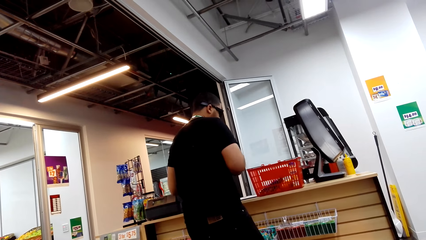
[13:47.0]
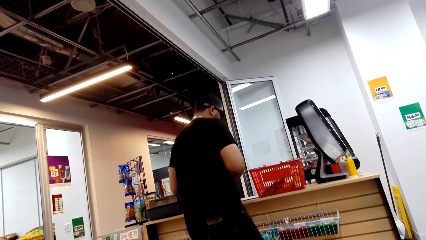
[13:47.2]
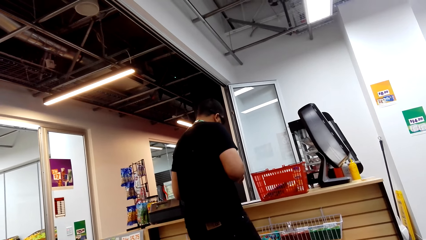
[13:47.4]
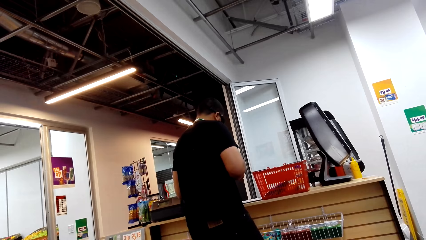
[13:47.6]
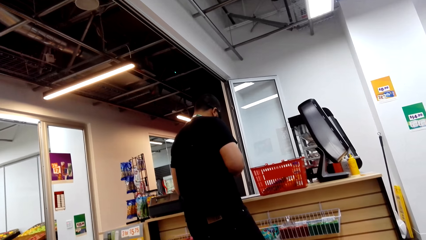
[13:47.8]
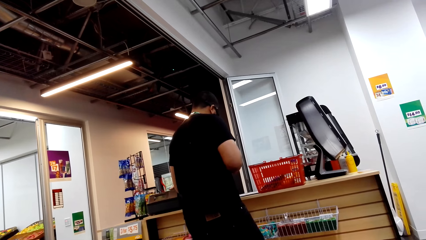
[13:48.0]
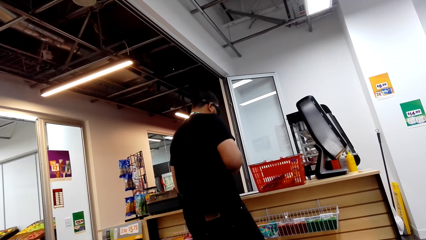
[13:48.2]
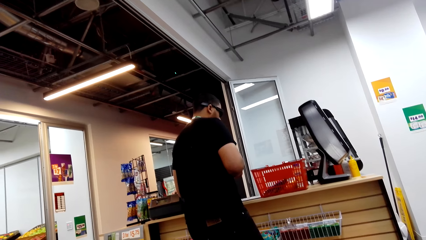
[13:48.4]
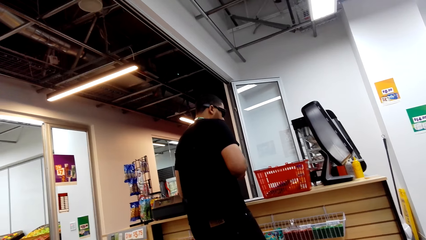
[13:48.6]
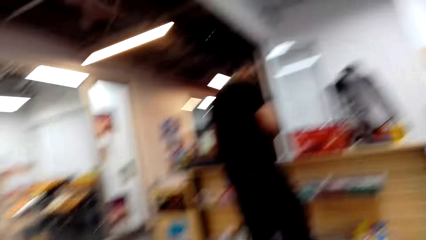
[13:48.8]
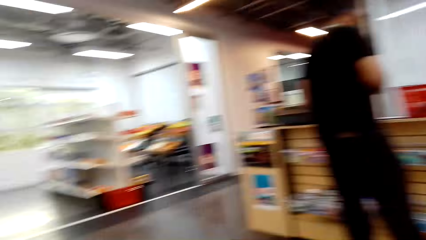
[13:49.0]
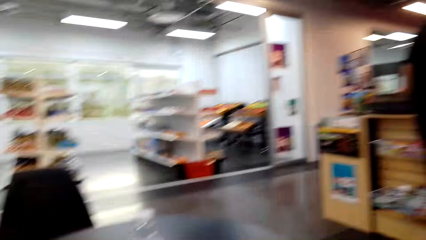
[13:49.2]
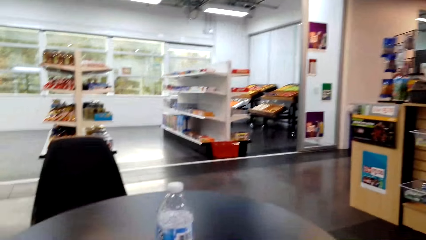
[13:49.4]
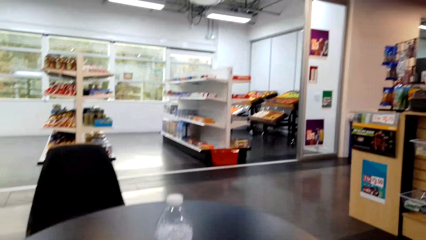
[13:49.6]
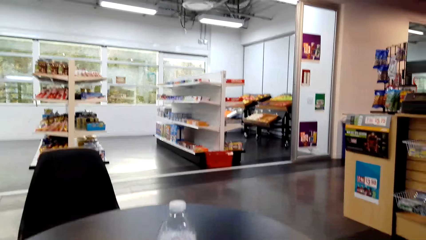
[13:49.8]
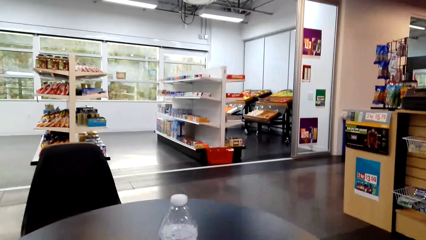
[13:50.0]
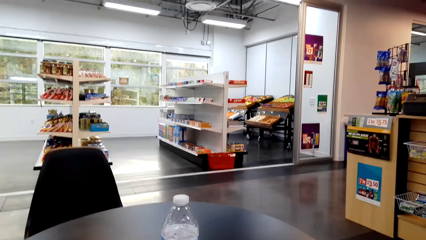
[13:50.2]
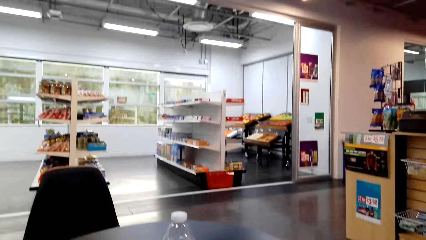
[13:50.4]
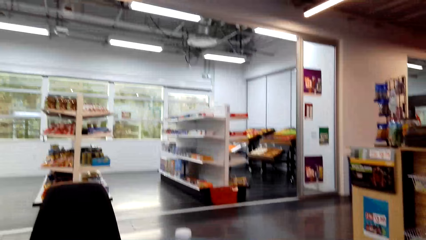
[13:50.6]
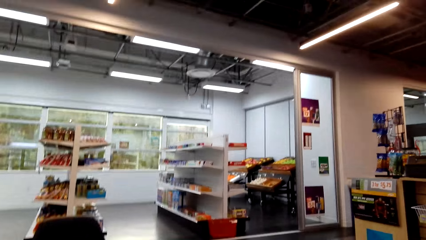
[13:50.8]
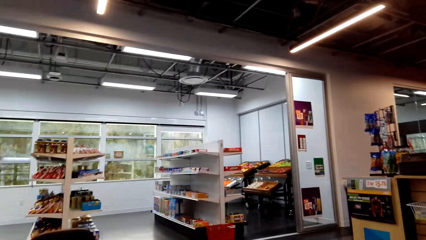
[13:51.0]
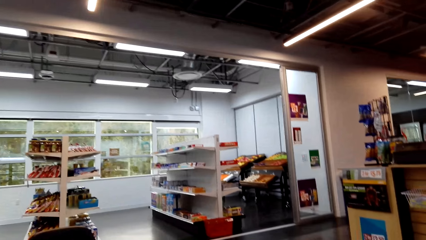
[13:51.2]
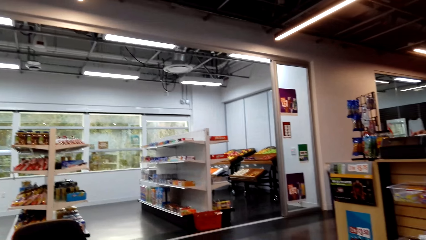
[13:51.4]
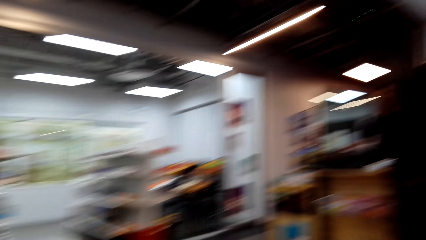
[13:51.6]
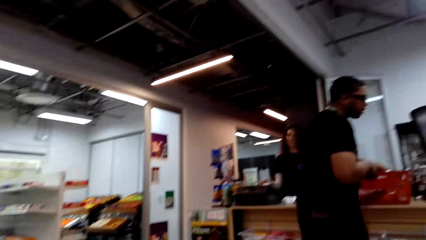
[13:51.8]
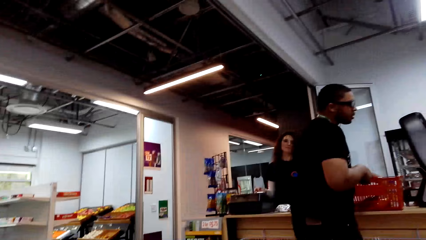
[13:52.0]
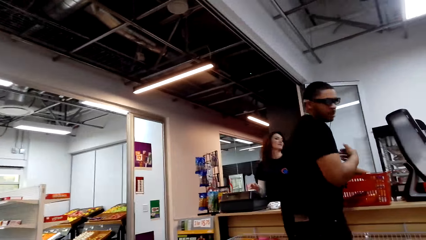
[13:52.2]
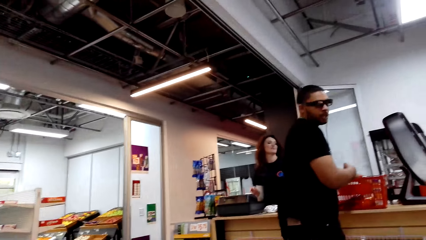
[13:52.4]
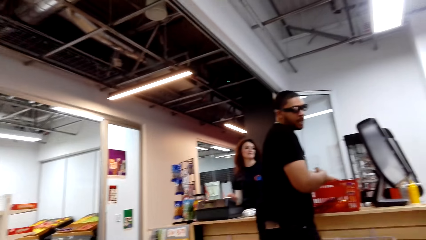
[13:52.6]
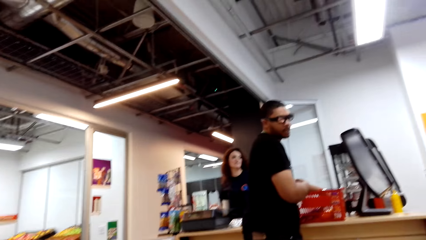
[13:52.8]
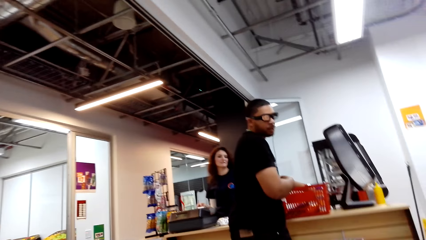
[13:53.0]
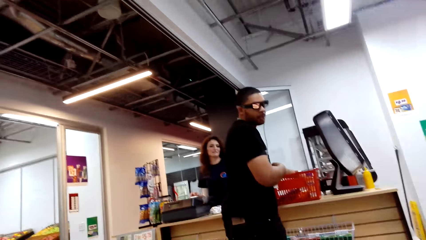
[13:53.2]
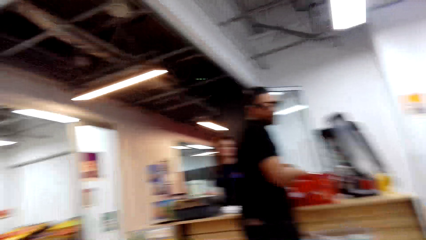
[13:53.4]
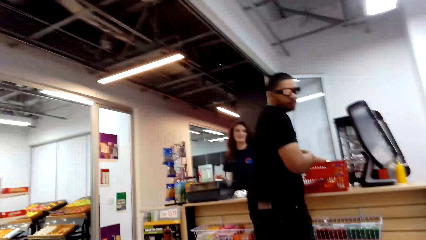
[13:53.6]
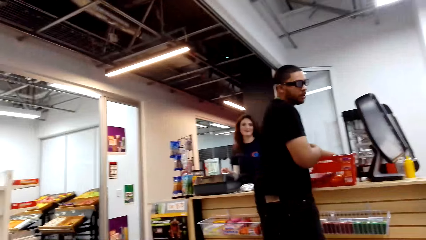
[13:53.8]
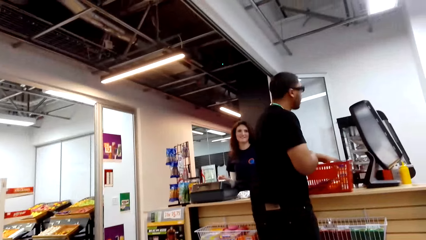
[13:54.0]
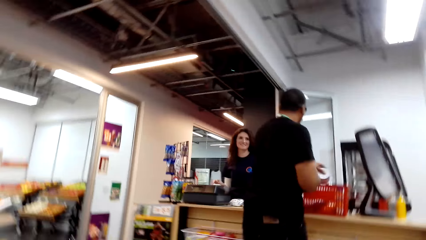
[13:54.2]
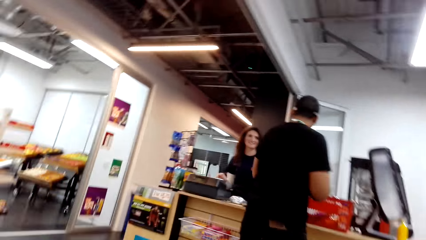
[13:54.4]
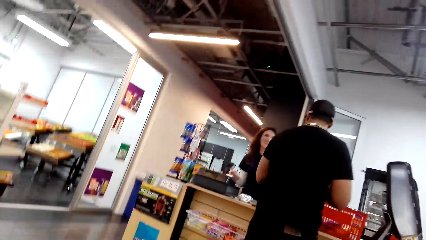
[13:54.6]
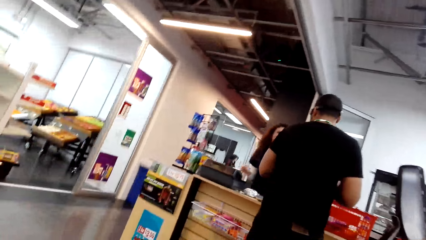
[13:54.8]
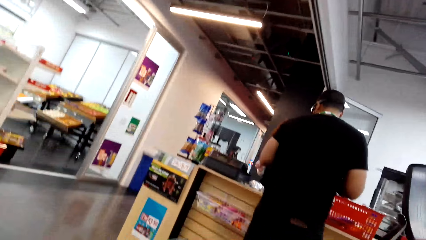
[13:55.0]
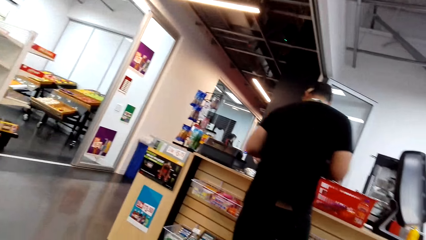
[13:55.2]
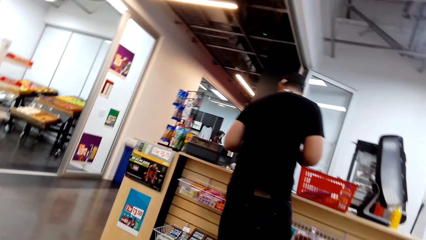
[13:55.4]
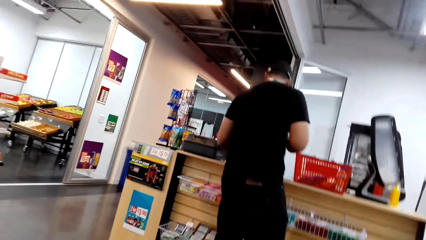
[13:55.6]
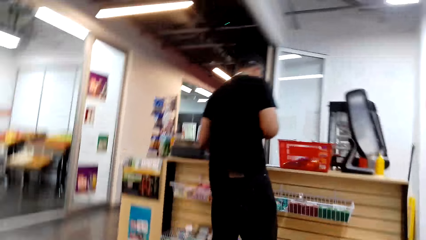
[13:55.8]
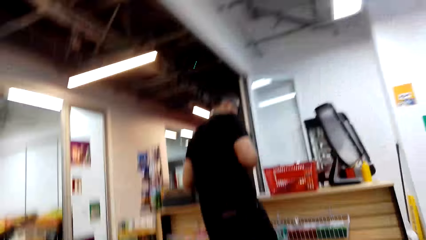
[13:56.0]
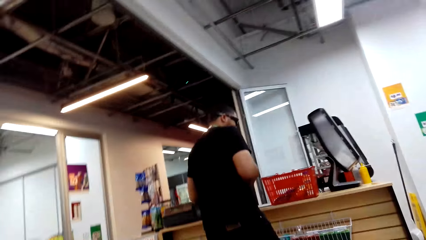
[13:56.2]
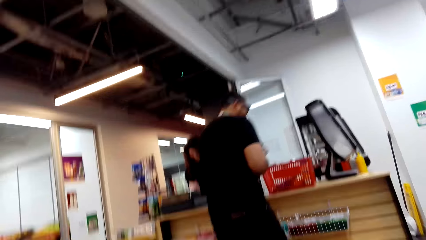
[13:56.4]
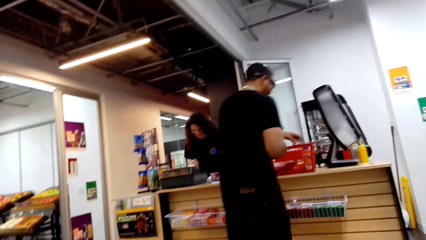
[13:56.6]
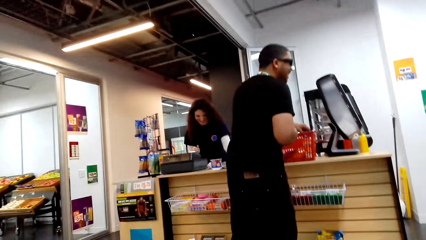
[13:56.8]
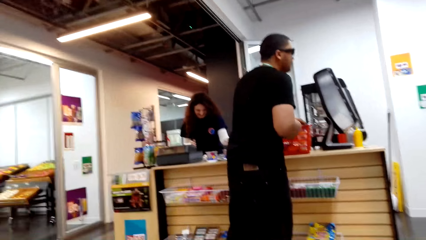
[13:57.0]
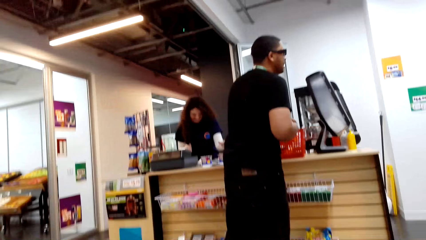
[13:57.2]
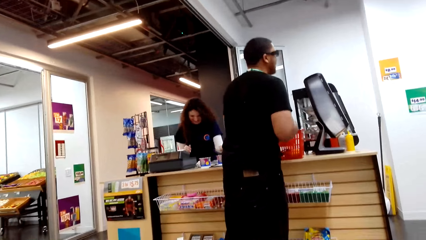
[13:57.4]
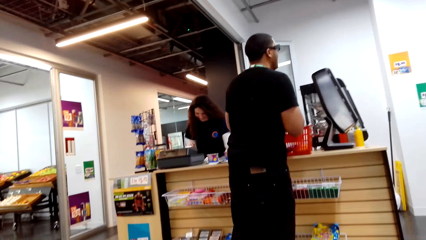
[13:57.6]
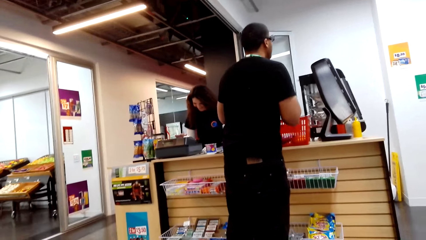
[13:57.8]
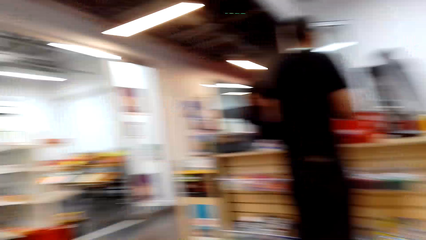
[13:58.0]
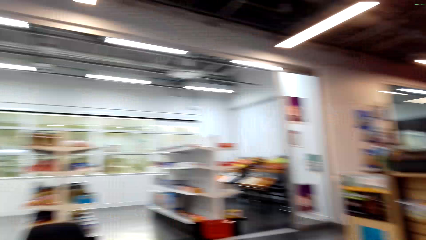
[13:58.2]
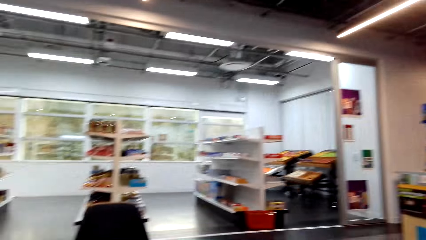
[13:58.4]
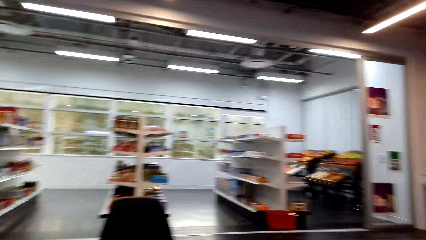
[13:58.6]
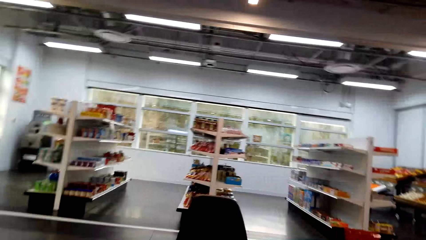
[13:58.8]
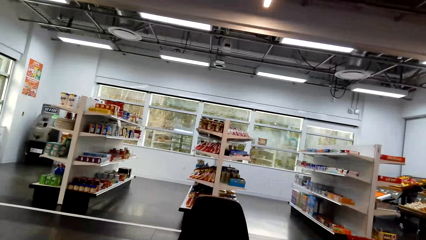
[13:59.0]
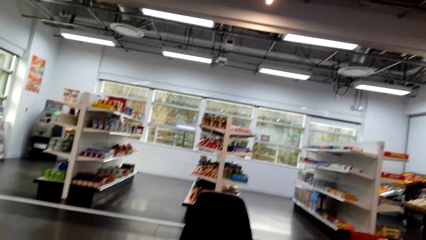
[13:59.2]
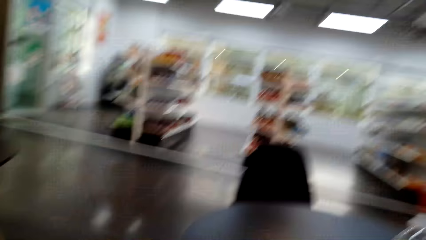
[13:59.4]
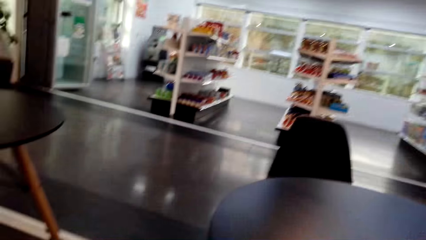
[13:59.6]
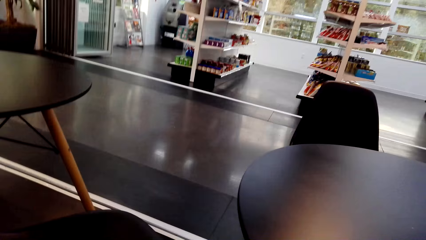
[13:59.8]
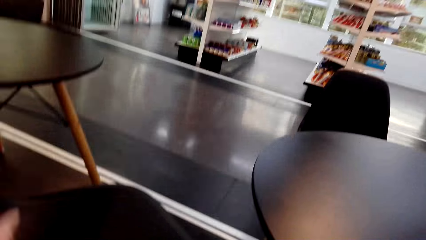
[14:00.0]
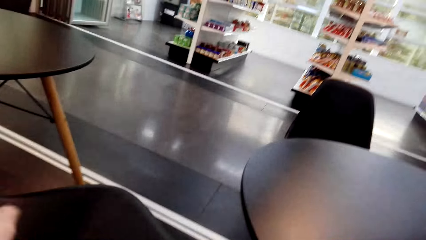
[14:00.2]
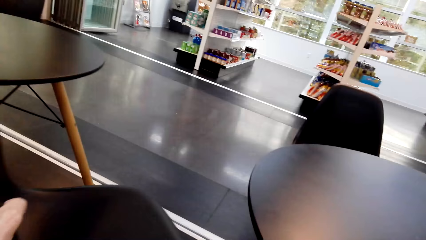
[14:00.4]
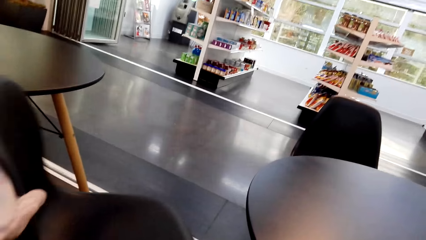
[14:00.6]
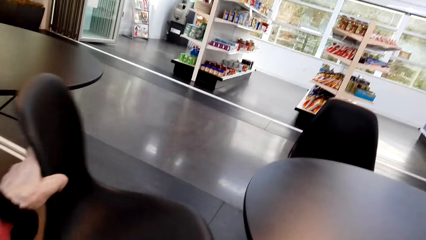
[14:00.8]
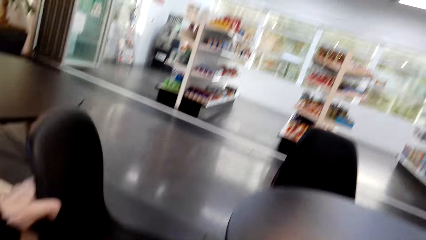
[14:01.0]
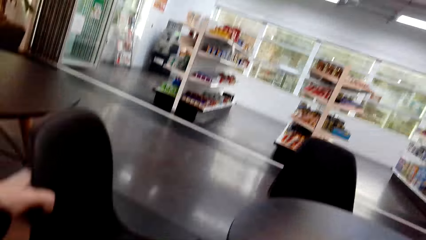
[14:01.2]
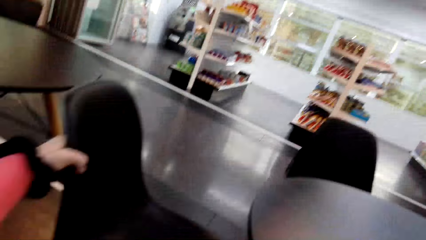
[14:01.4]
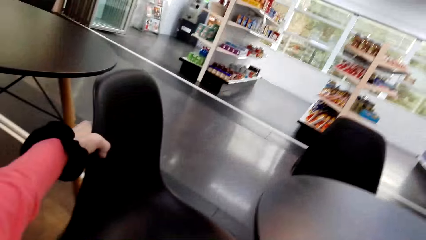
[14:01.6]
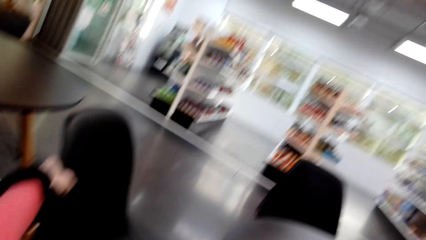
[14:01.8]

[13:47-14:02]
The camera wearer looks around the supermarket. They look around the supermarket. They adjust the chair.
